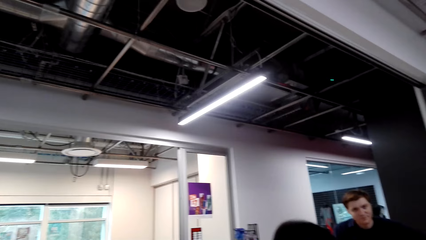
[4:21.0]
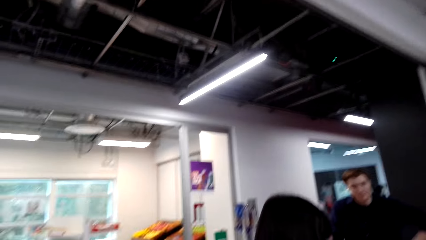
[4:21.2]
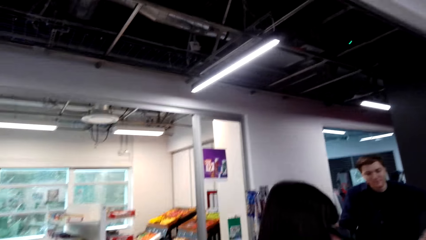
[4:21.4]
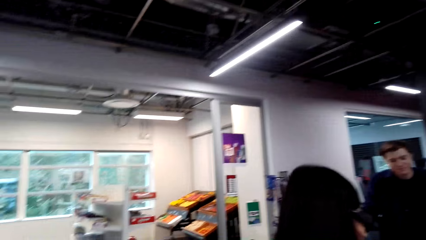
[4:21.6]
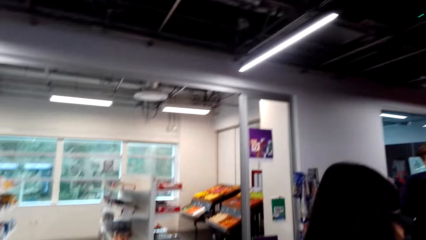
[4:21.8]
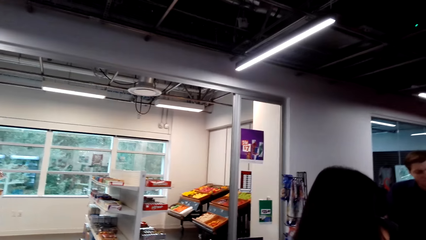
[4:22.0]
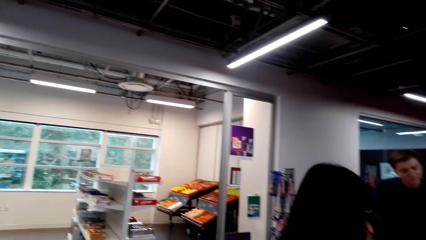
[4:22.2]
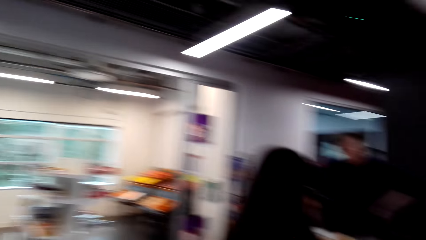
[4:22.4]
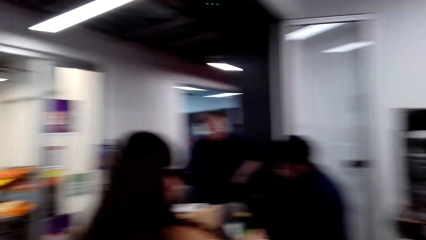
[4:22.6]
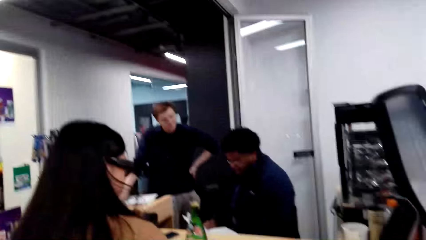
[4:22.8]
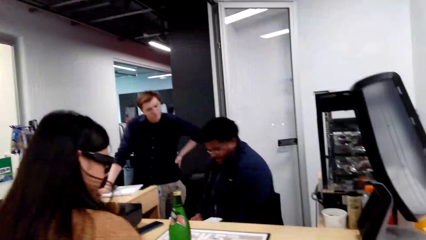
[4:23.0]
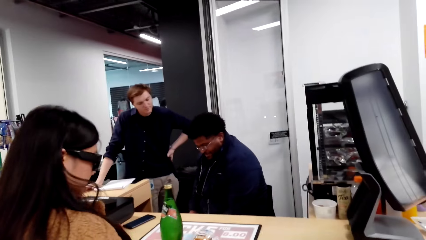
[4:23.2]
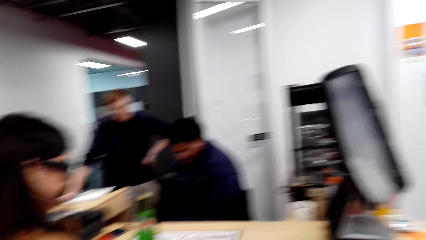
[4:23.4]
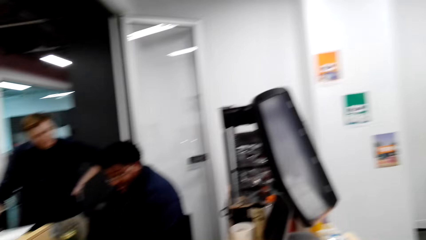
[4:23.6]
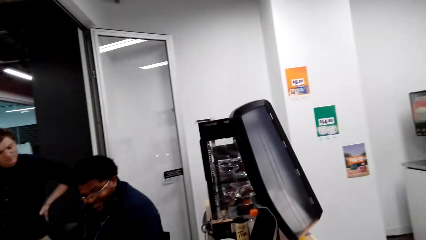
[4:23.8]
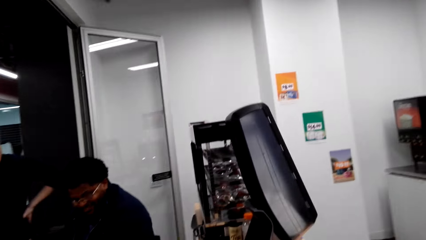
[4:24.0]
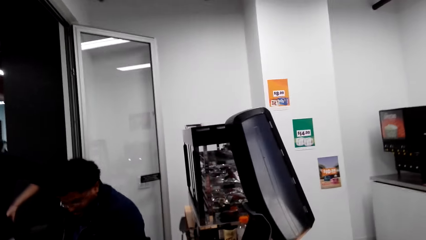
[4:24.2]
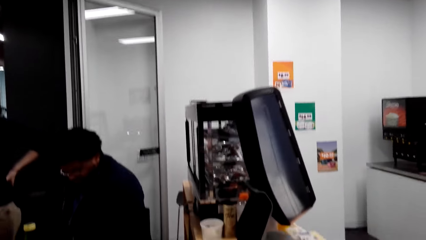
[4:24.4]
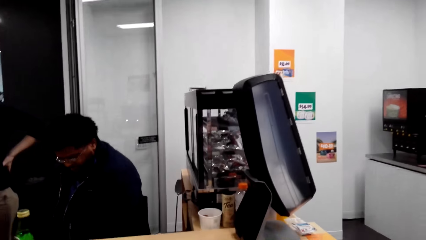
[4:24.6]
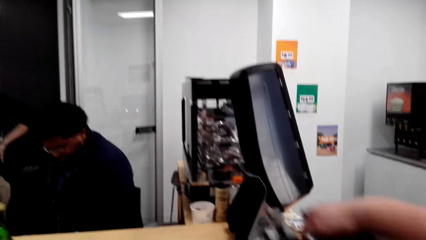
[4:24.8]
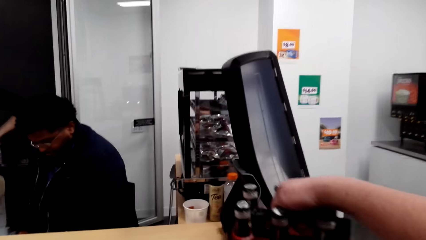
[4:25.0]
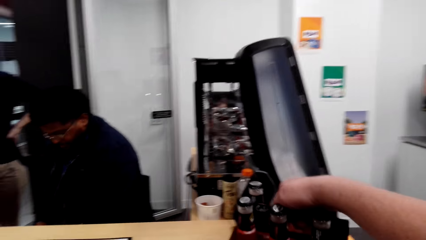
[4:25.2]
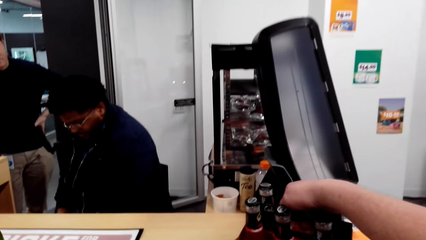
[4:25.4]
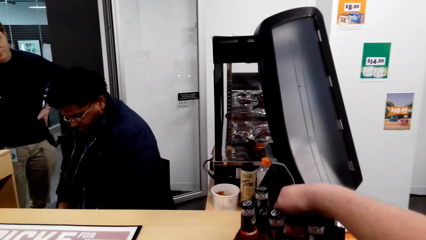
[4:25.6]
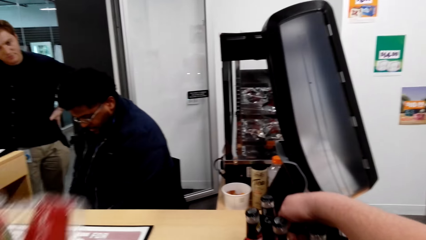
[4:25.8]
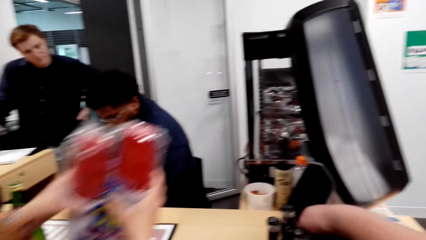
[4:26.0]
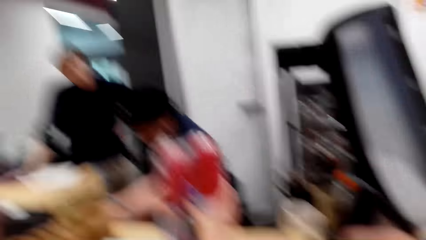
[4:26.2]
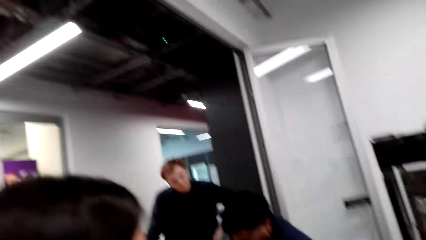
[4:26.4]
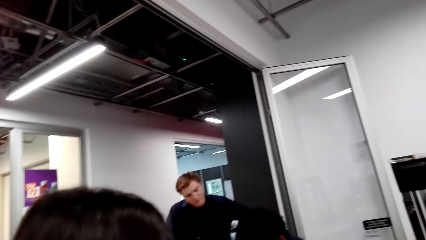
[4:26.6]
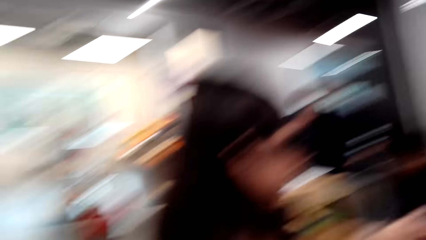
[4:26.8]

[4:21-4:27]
The camera wearer talks with a lady. They walk around. They talk with the lady and look around. They hold the beer bottle.

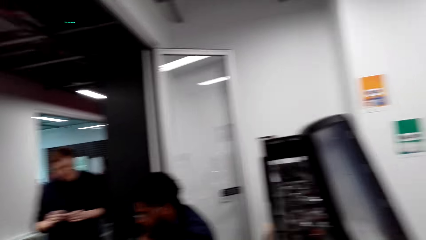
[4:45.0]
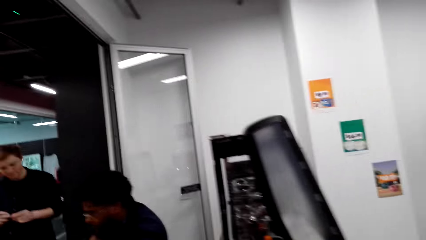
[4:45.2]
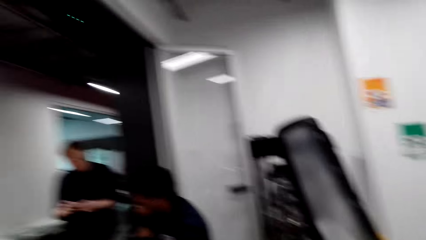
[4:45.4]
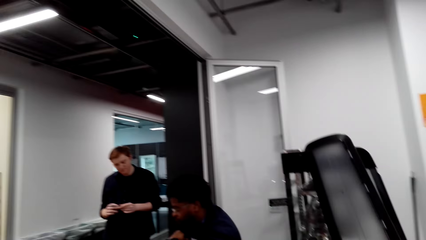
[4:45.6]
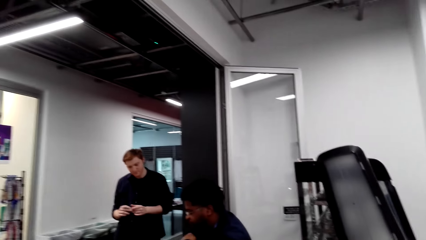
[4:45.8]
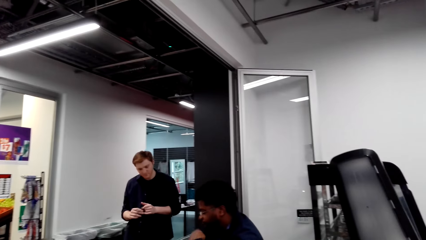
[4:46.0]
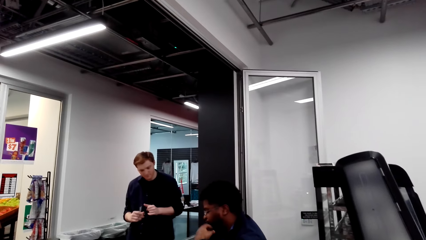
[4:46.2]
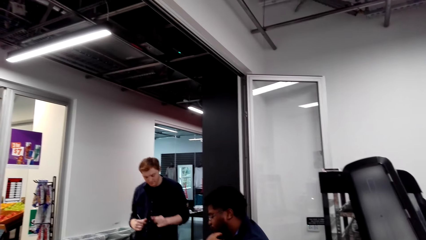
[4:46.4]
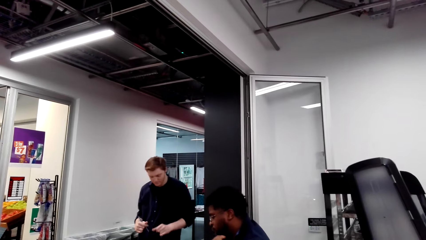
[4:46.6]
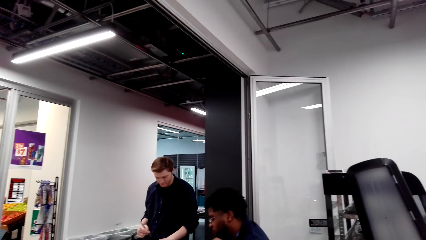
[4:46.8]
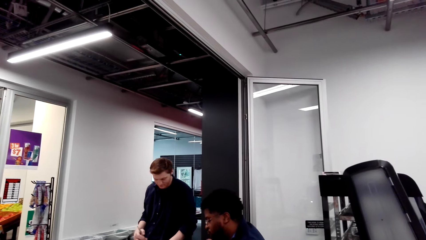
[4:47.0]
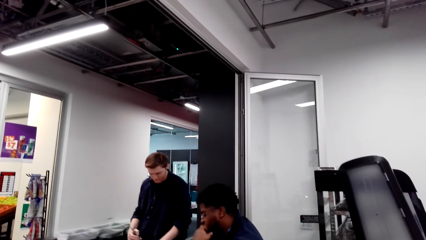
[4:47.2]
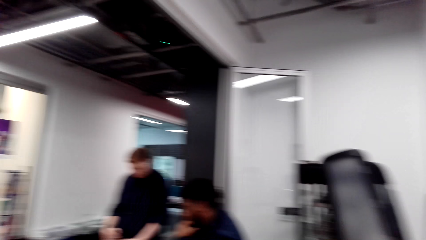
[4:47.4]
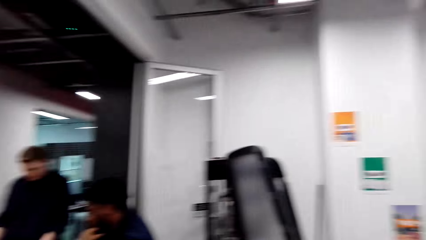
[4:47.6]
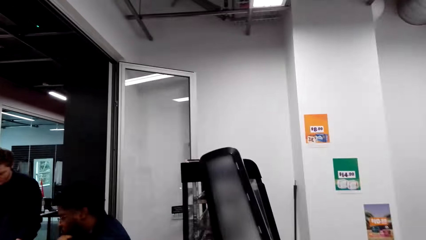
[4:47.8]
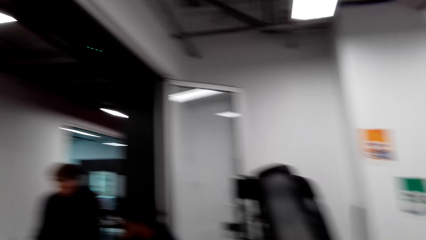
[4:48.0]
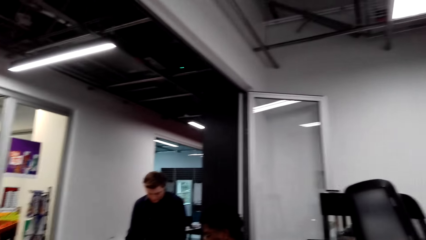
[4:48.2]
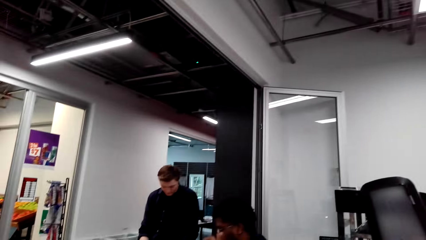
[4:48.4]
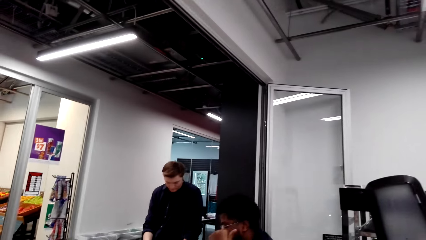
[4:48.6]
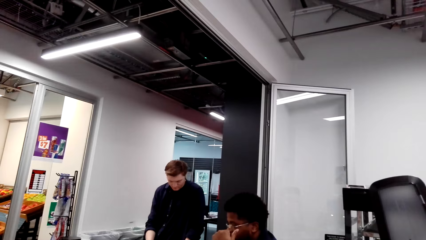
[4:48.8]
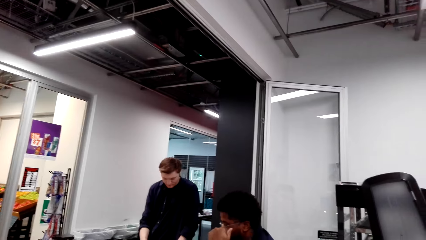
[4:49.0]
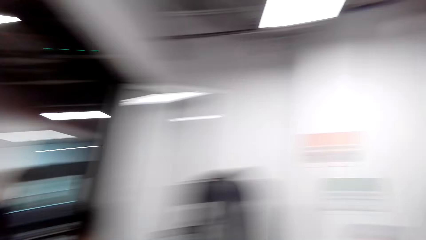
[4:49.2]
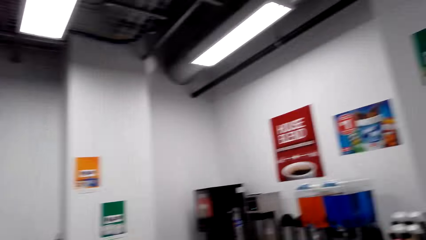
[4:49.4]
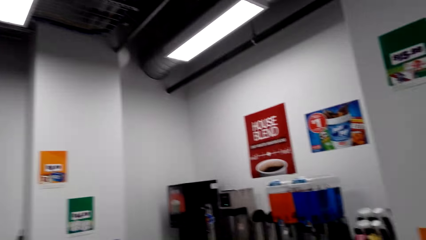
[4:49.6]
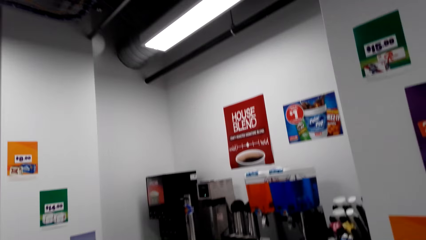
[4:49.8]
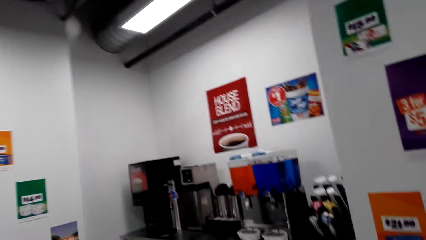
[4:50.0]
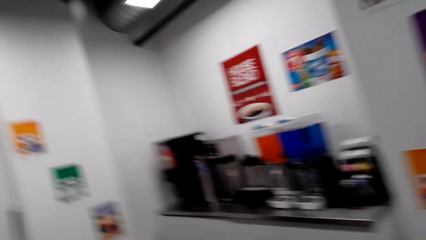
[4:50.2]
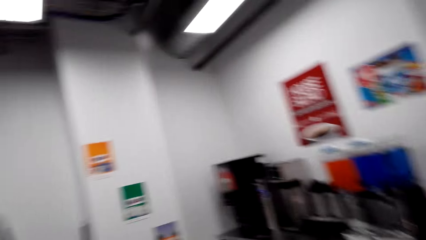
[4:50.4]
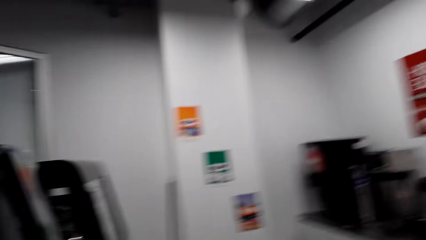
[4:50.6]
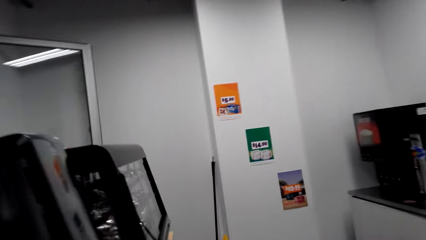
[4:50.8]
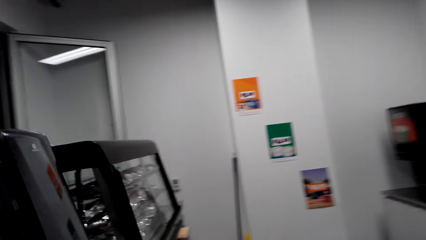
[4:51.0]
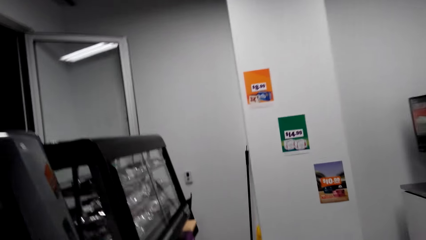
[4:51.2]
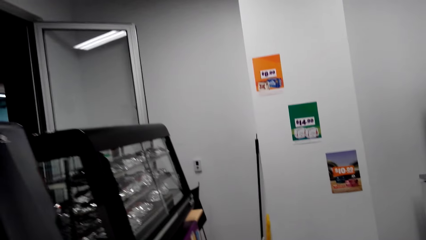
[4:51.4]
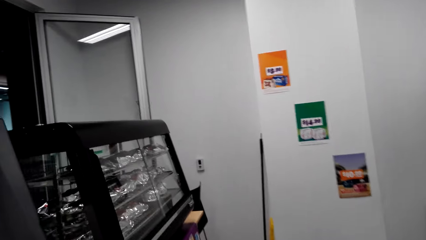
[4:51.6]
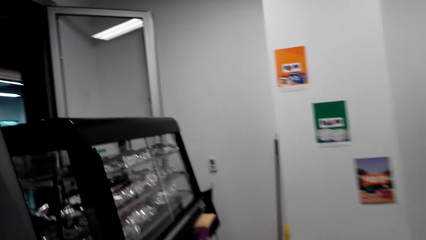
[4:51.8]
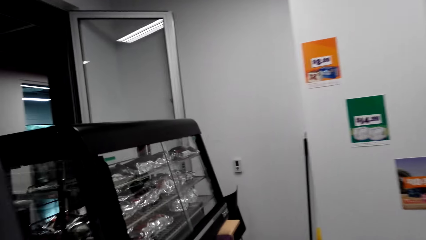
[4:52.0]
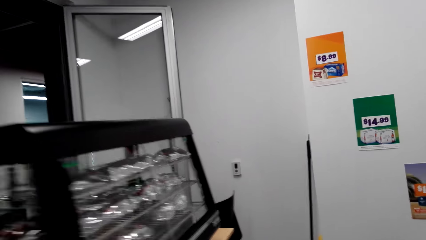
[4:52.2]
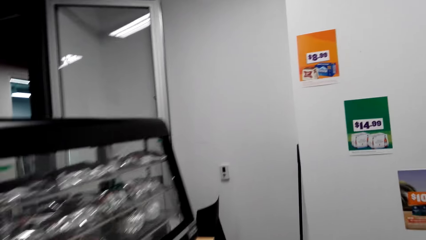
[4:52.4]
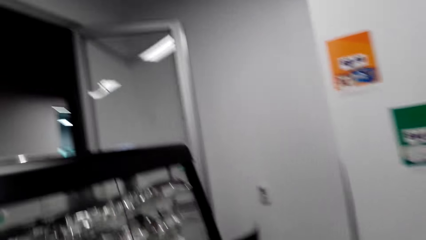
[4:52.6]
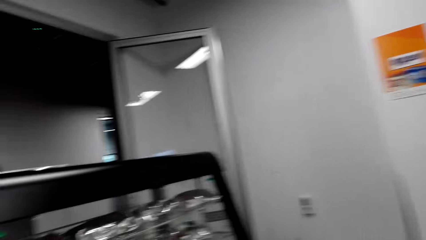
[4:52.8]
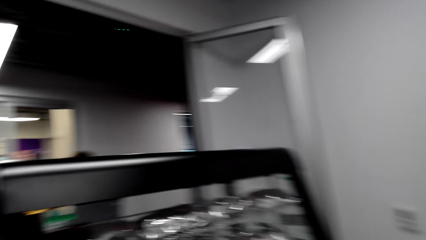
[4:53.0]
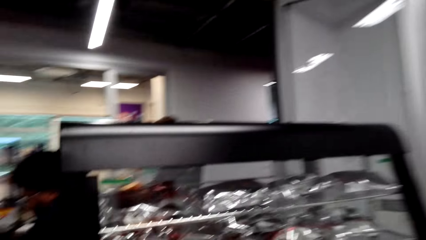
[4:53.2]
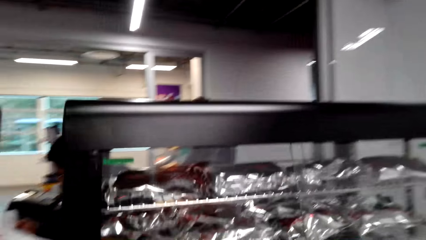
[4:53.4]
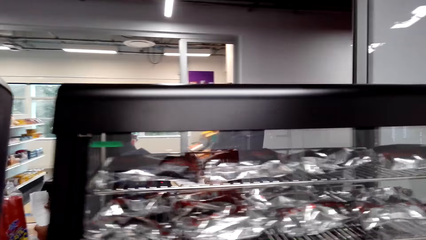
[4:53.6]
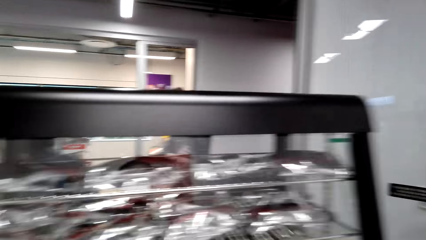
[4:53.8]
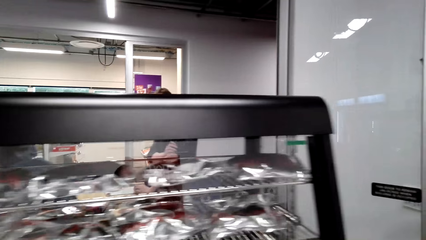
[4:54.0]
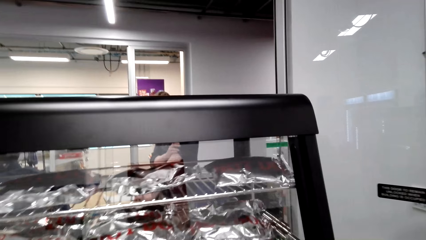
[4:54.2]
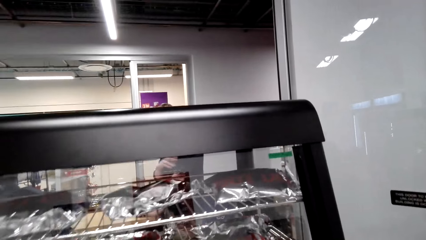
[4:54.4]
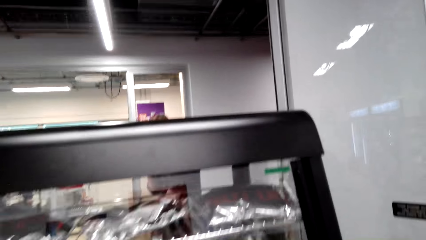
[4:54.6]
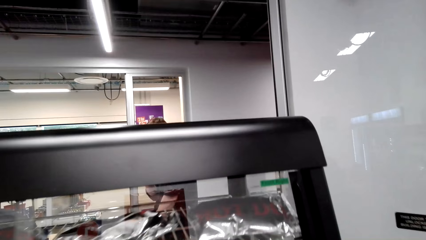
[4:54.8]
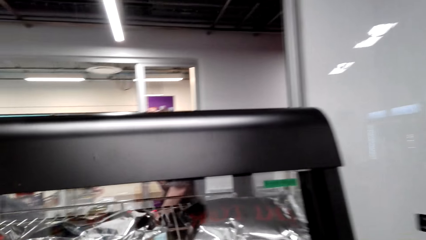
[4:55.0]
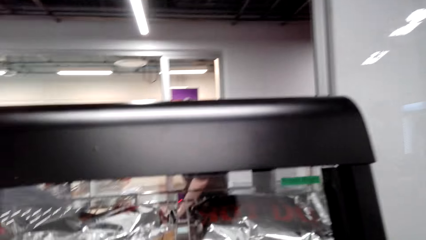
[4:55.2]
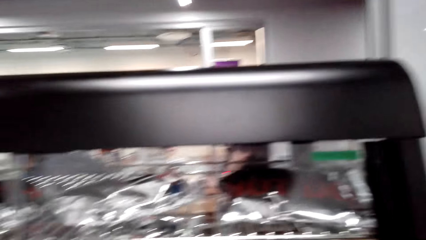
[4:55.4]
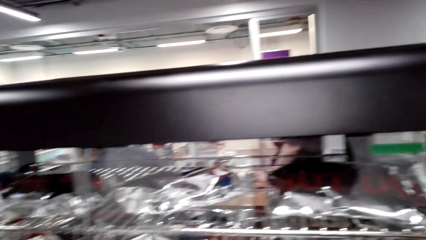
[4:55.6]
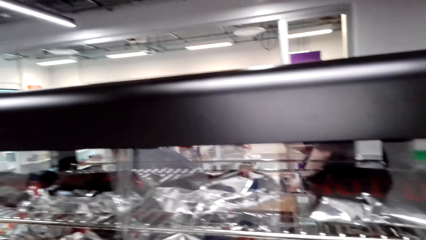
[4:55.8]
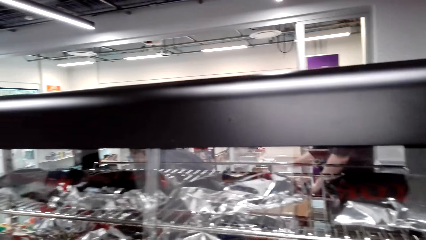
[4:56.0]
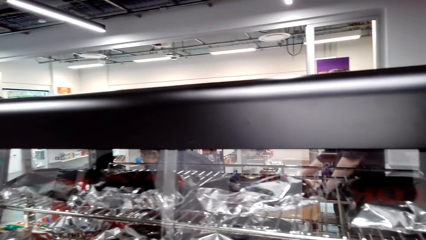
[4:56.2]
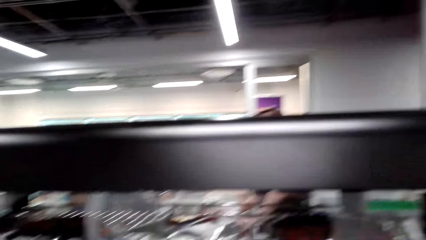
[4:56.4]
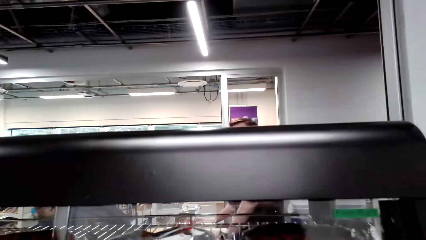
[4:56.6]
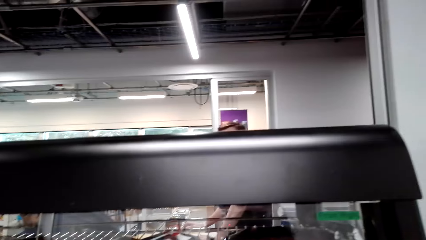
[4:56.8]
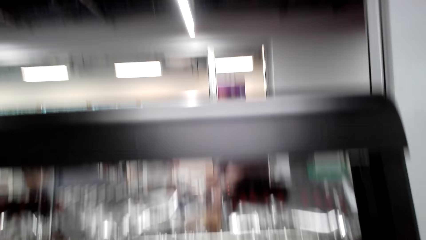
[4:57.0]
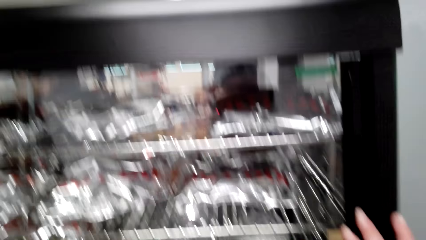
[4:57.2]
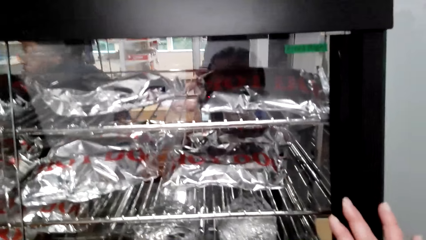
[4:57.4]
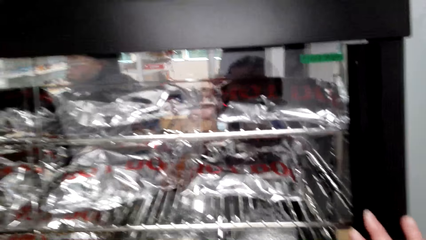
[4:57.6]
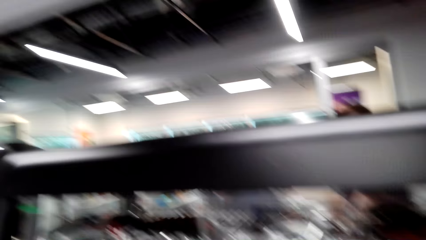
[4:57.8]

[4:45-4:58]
The camera wearer looks around. A cashier talks with a man. The camera wearer looks around and walks around. They talk.
